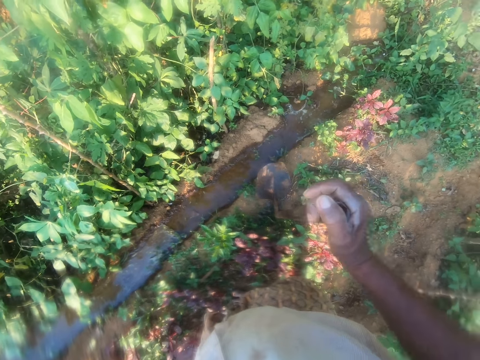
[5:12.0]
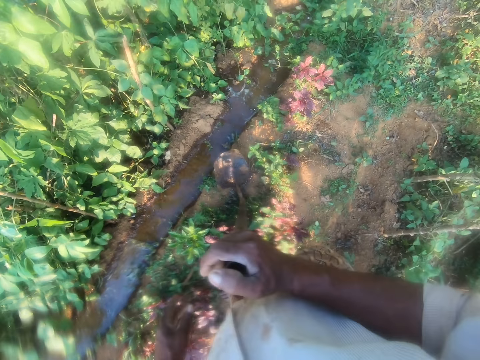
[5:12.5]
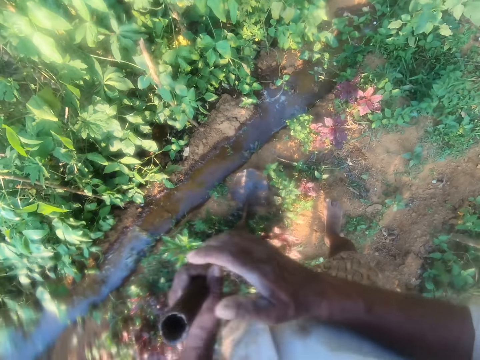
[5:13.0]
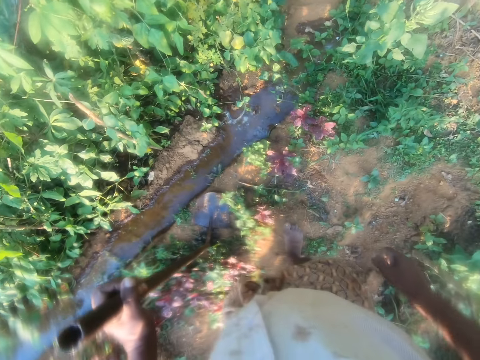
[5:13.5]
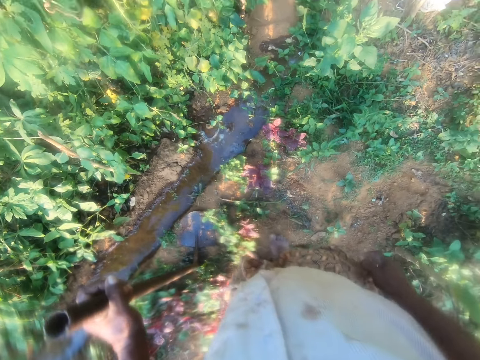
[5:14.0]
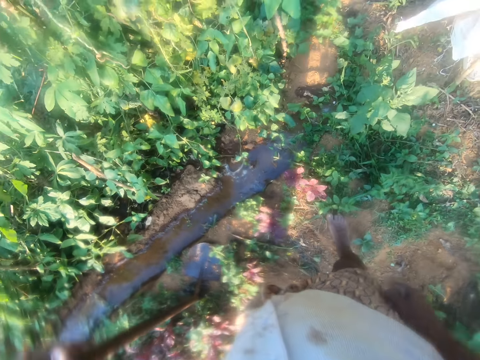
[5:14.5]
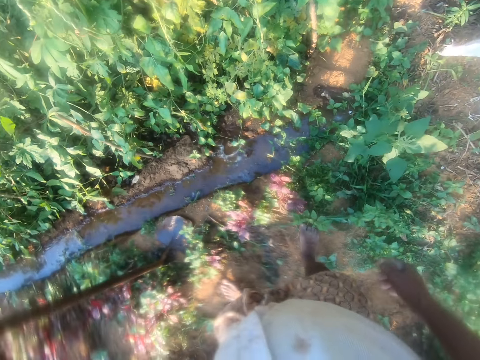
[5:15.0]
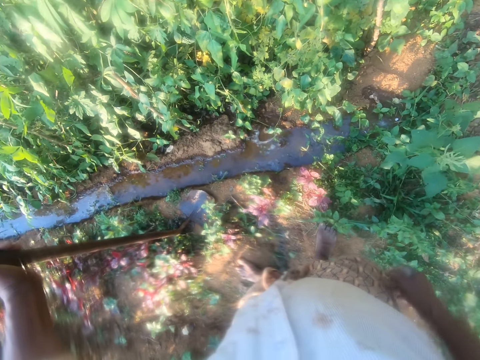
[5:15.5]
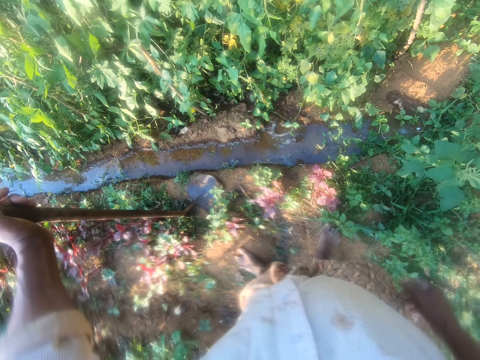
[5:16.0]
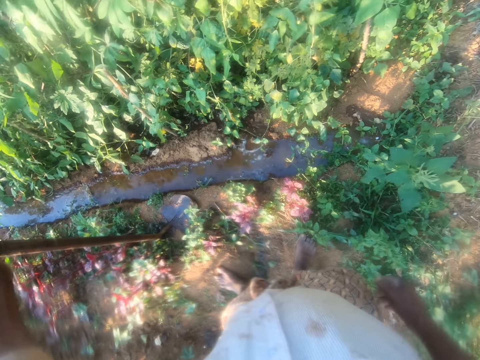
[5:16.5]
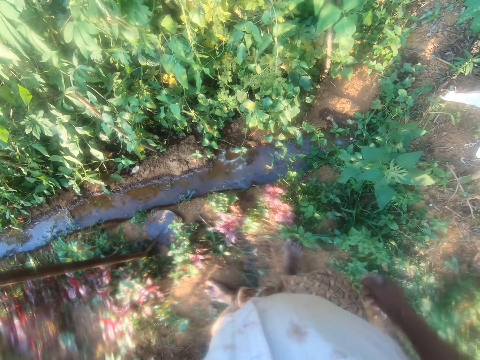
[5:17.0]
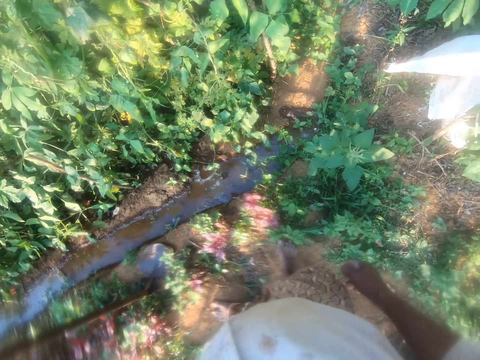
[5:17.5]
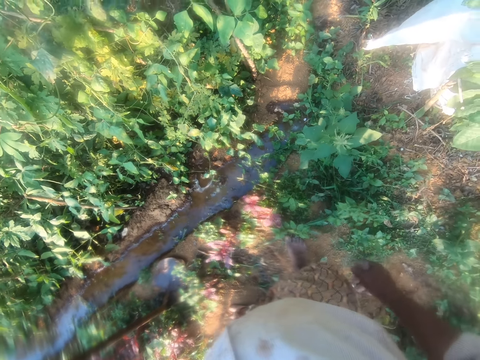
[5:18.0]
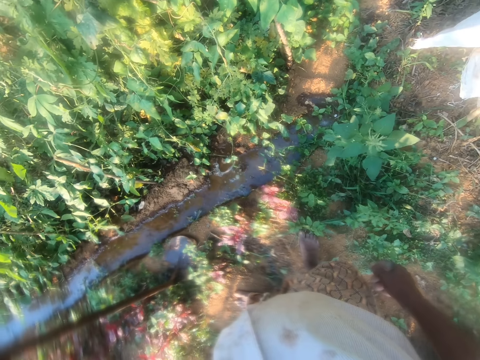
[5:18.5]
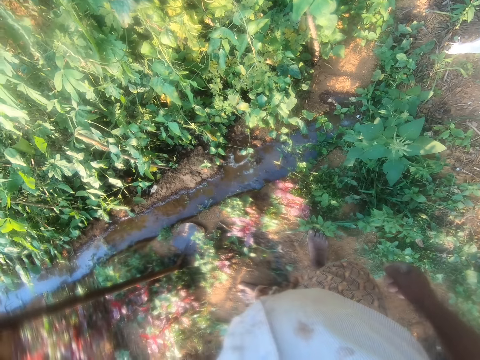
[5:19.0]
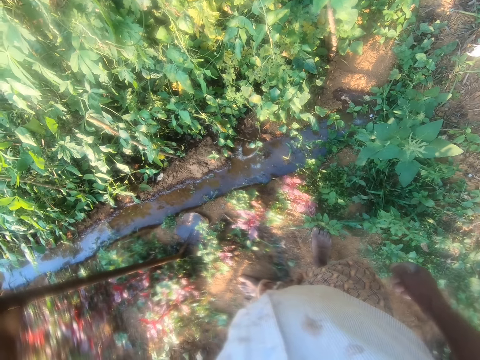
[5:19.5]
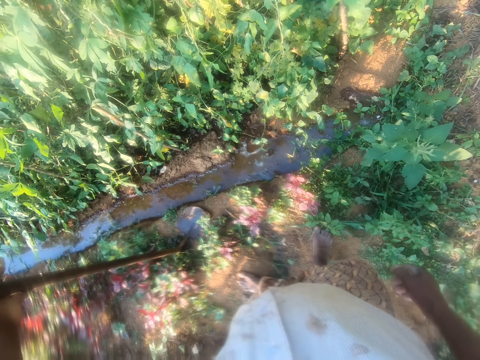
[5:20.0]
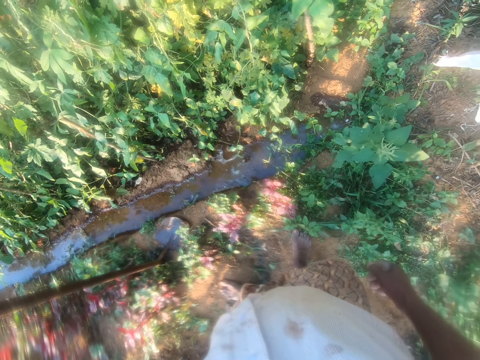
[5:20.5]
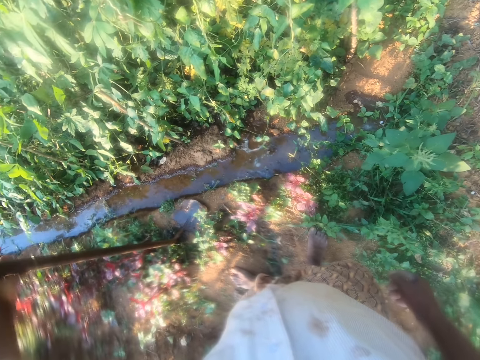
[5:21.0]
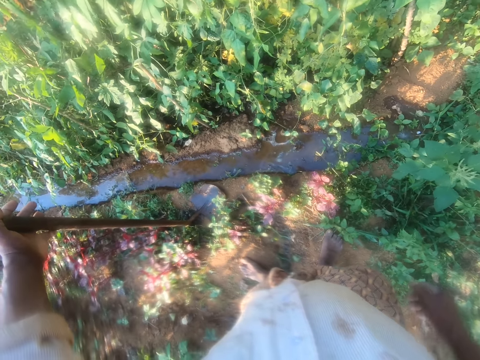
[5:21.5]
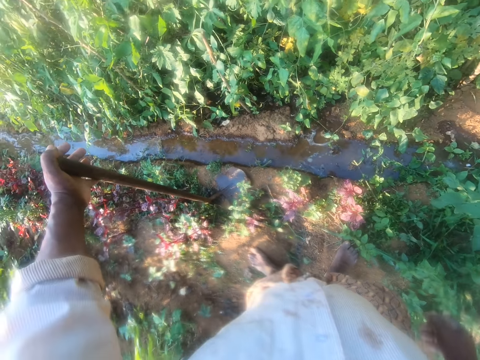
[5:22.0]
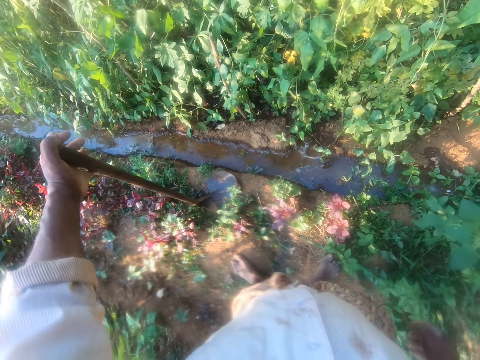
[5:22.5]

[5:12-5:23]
The camera wearer walks a few steps. They put the hoe on the left hand. They look around.

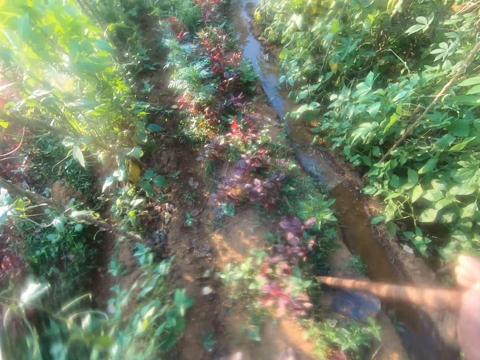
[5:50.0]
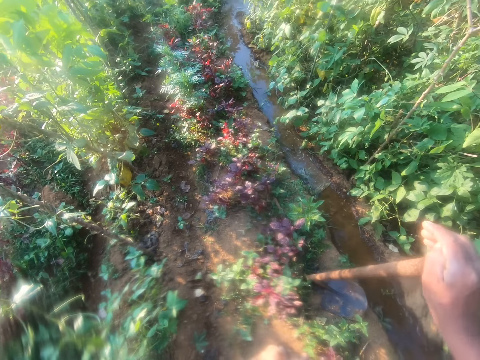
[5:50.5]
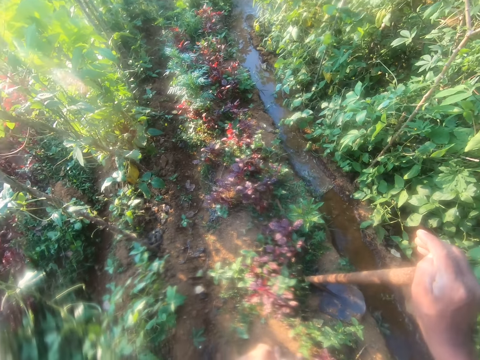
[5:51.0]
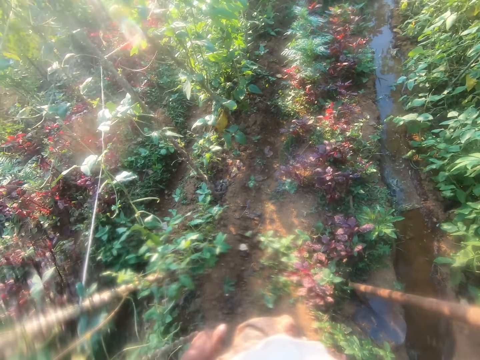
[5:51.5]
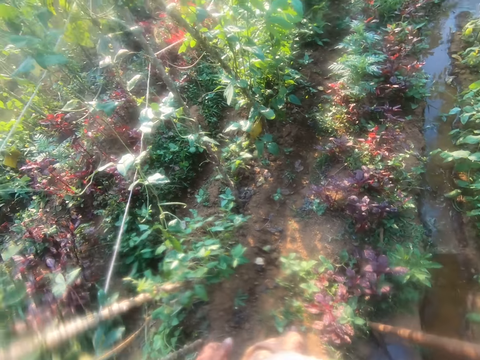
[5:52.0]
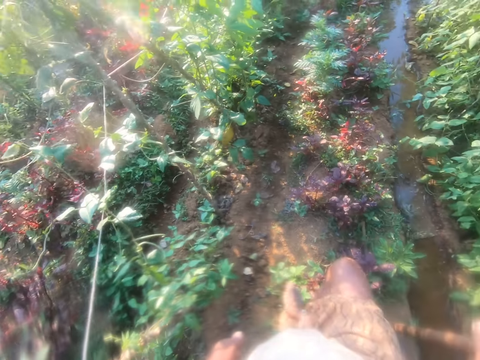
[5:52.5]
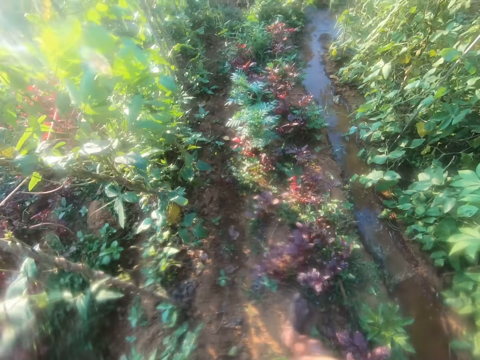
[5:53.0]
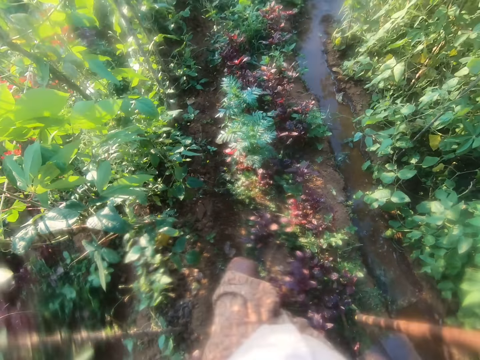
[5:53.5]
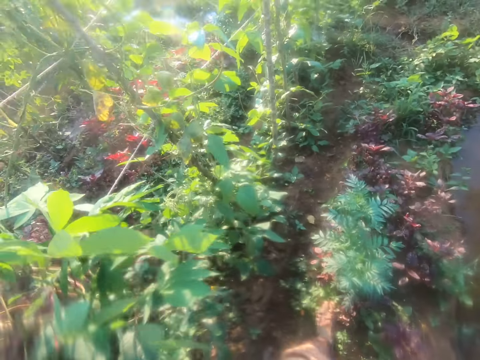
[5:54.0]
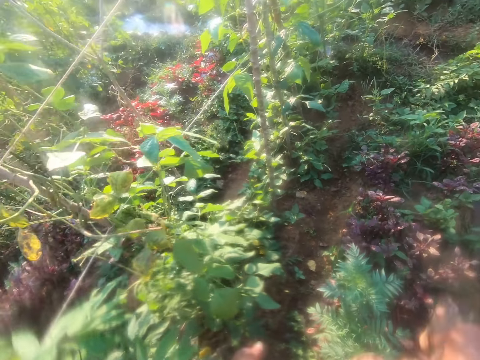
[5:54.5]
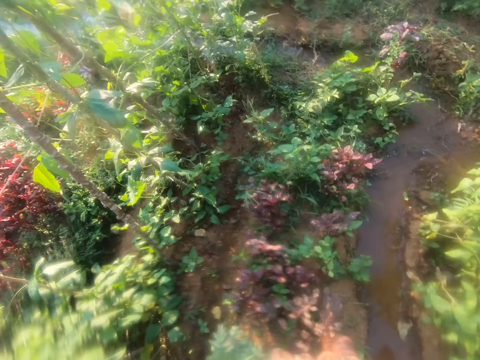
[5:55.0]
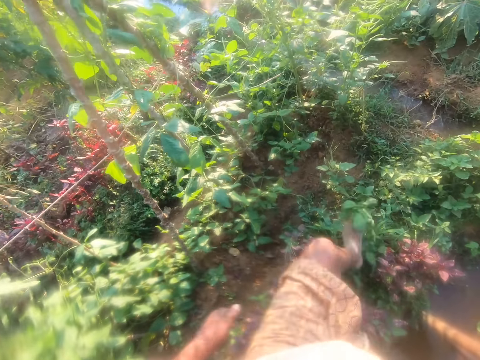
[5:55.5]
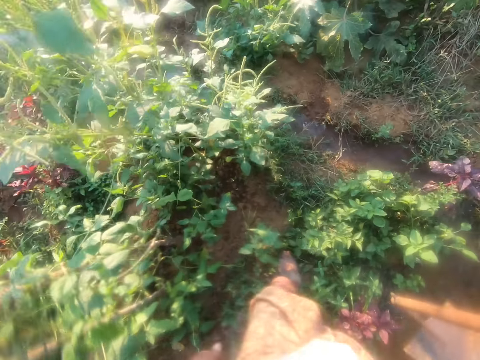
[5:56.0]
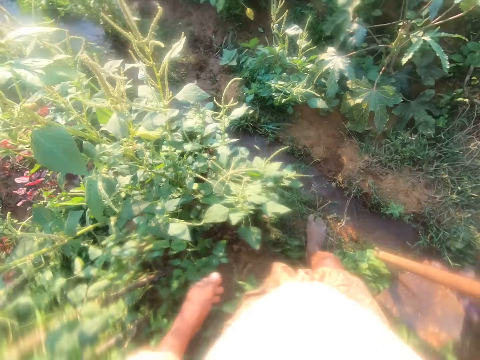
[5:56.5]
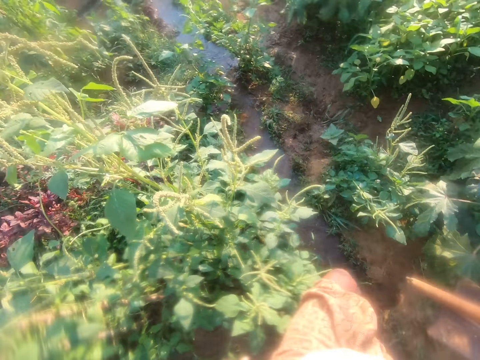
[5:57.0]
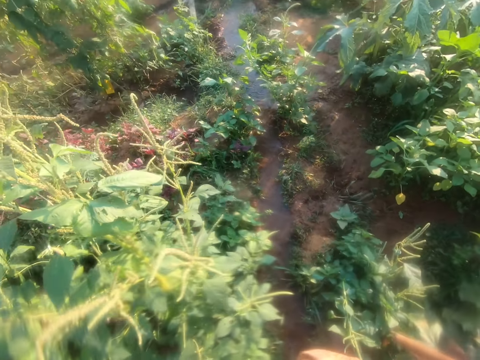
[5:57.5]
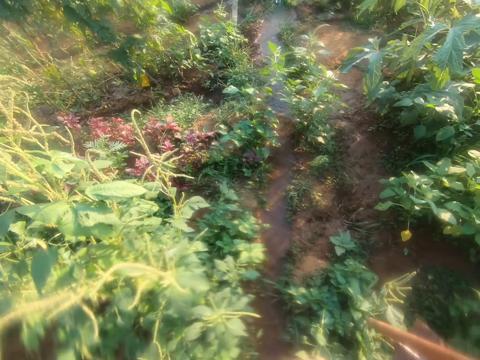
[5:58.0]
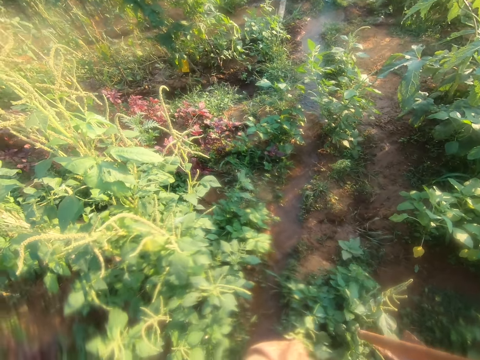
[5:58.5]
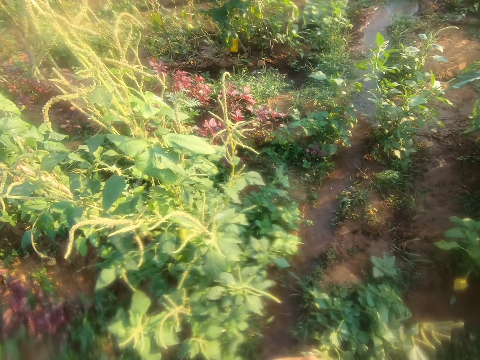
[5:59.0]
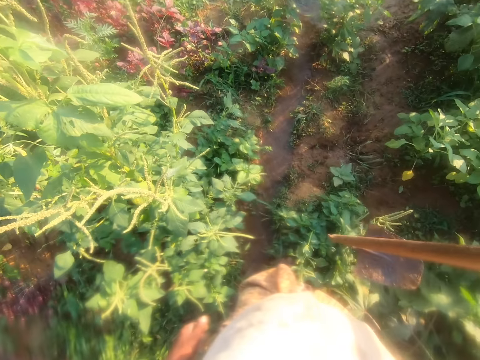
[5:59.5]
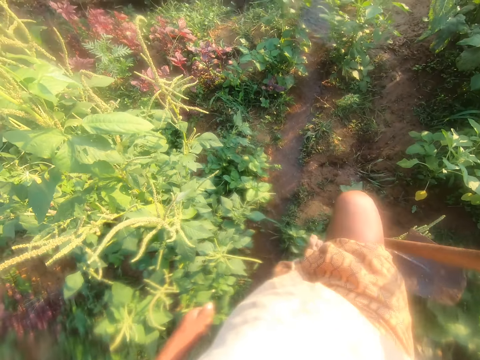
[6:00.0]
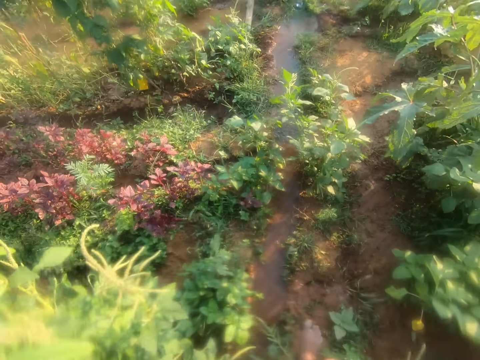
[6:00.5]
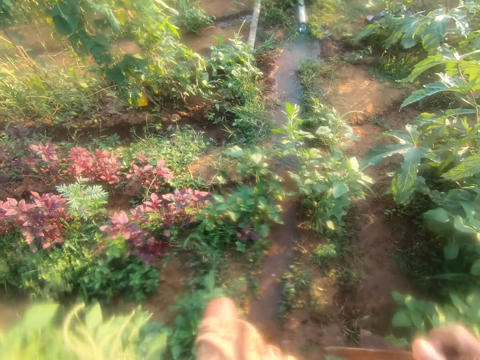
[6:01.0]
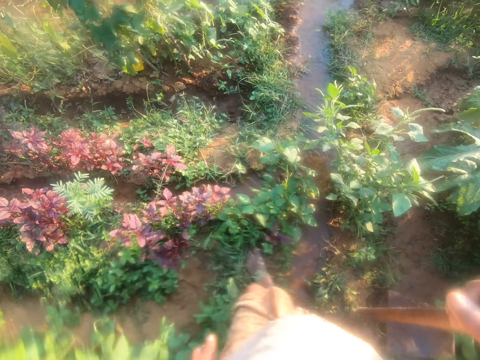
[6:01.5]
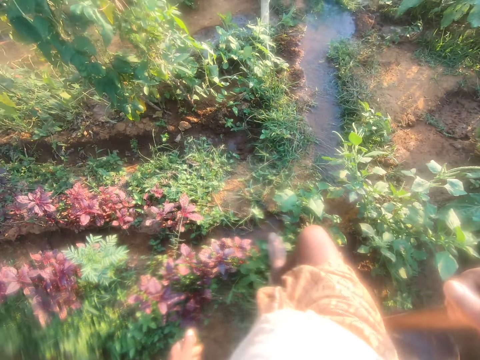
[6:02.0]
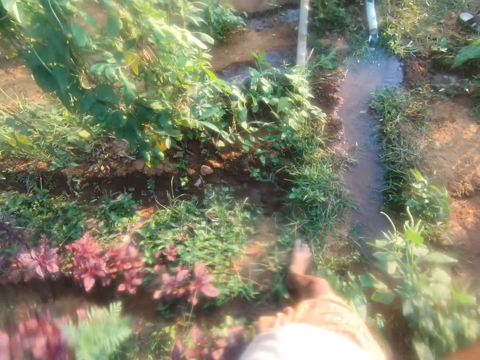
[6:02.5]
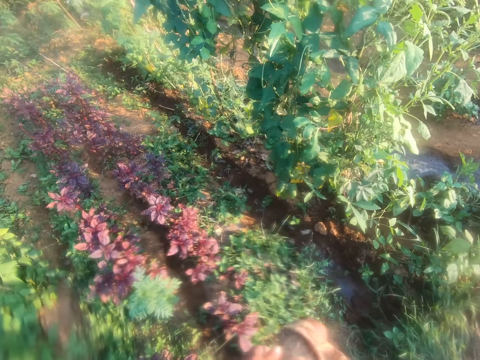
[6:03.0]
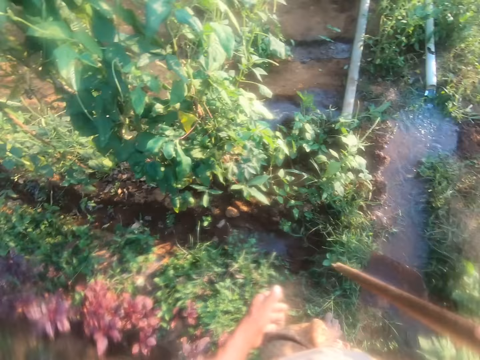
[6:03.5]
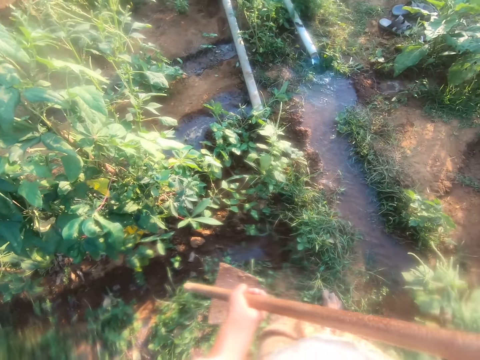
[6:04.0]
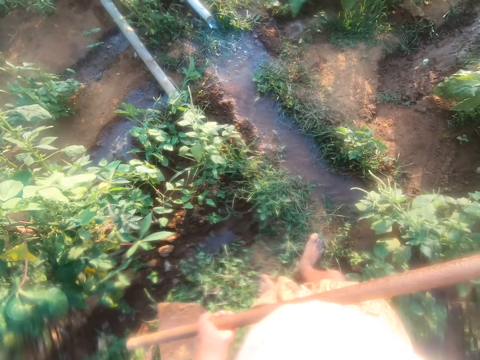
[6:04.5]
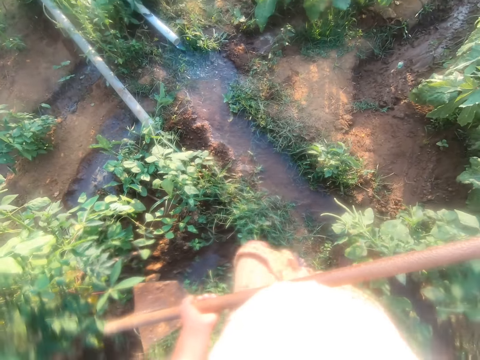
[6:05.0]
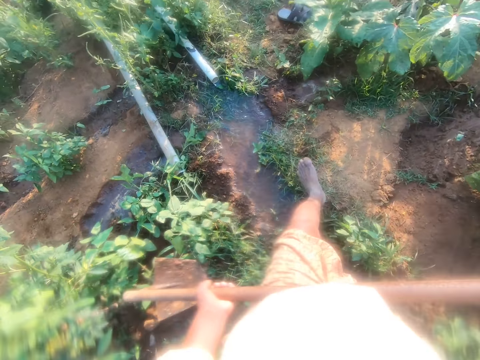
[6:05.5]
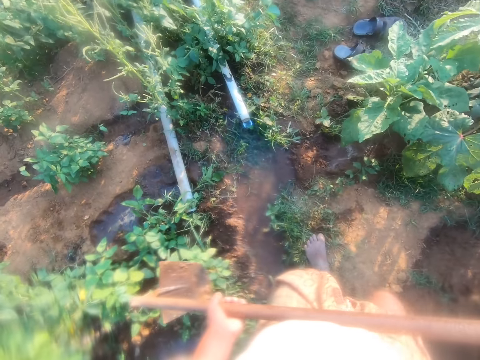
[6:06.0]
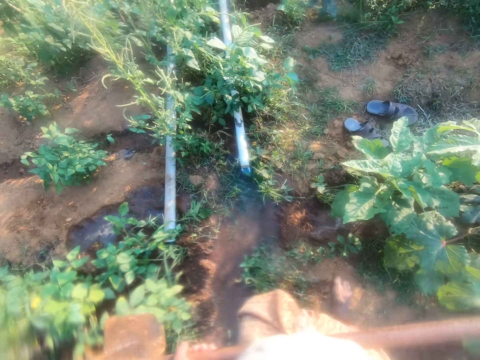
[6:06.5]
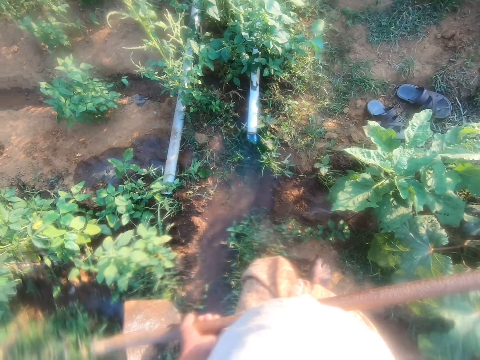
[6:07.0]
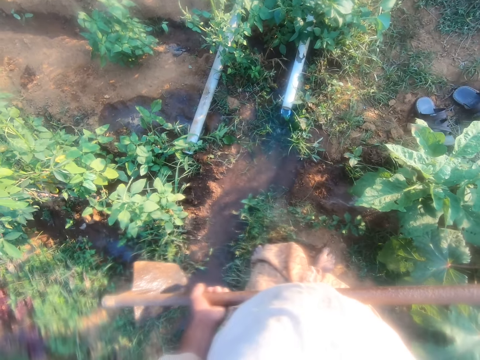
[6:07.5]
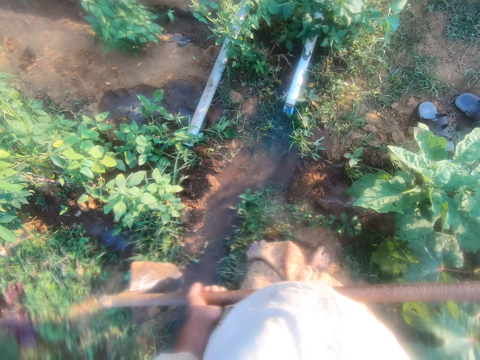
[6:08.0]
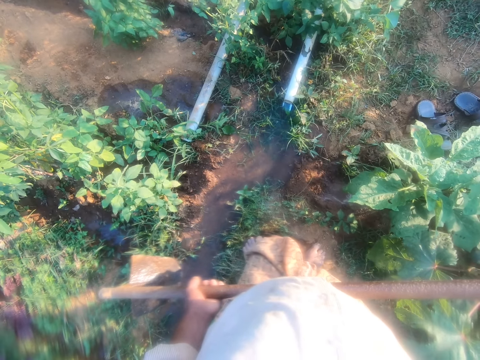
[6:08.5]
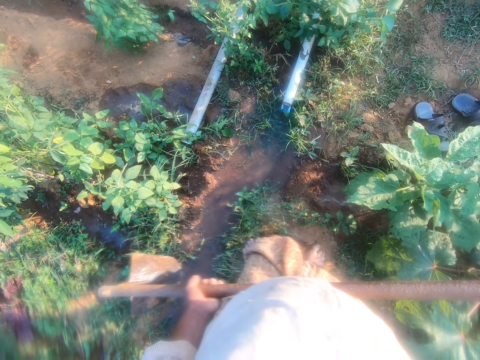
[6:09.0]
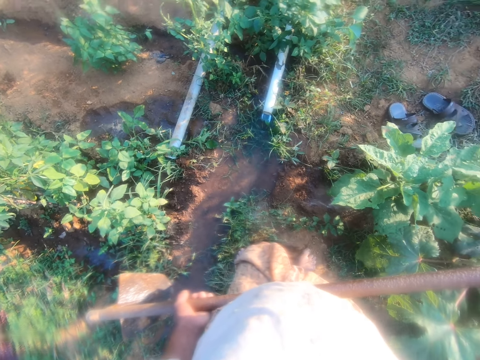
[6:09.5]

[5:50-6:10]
The camera wearer puts the hoe on the left hand. They walk toward the pipe. They look around.
